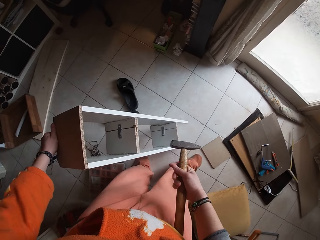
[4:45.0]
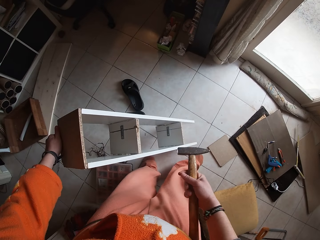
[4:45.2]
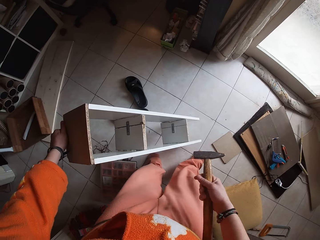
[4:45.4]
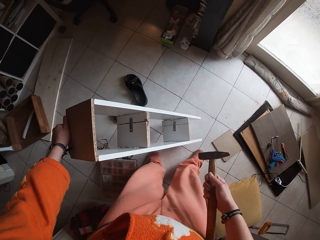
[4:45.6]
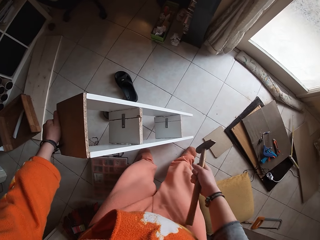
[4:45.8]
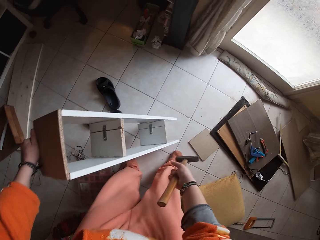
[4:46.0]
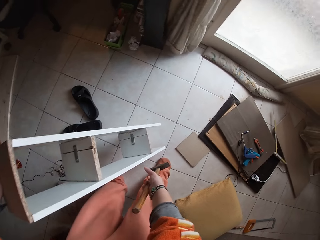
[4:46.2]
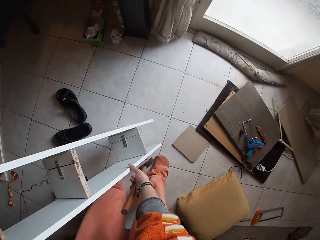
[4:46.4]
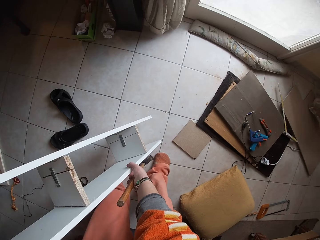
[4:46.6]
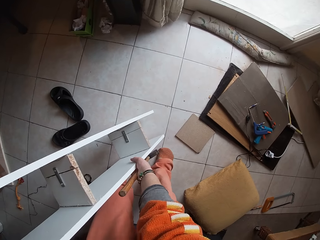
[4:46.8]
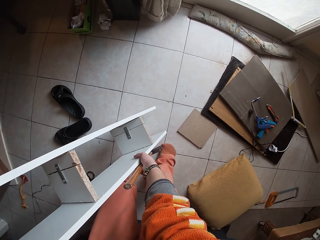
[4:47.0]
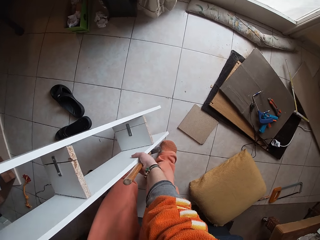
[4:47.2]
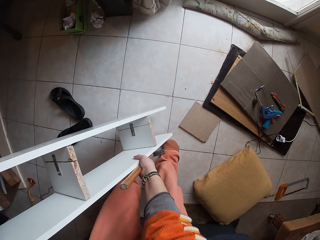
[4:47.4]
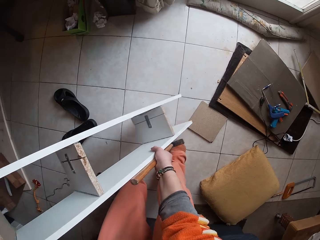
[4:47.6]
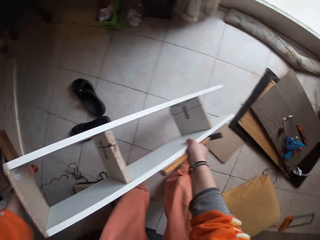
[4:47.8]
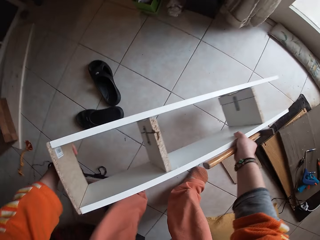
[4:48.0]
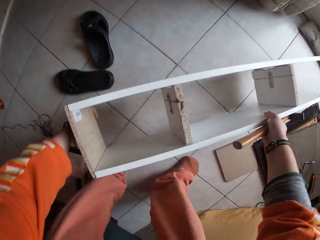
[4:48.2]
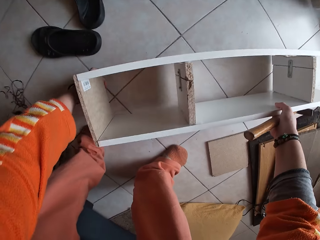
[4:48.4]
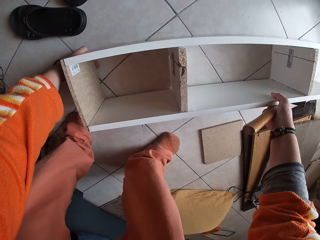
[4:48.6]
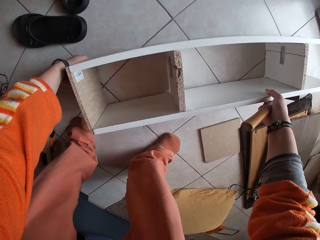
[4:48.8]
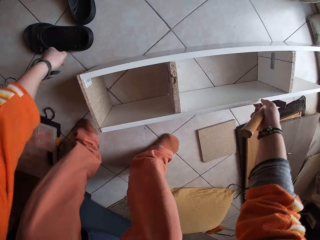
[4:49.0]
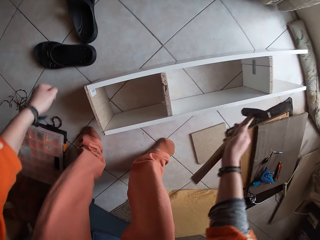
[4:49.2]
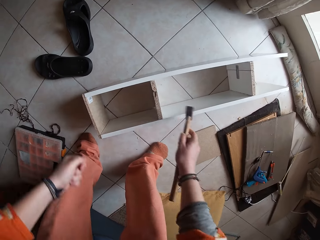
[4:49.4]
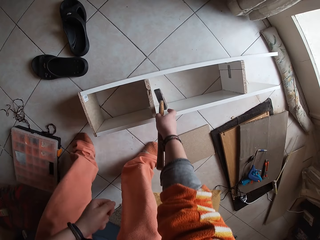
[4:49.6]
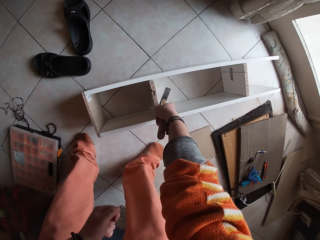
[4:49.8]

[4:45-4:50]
The camera wearer lays the rack on the floor with his hands.

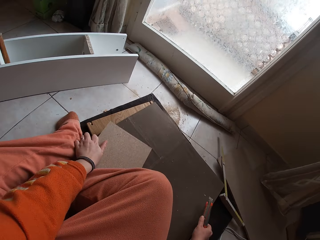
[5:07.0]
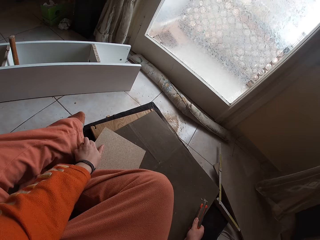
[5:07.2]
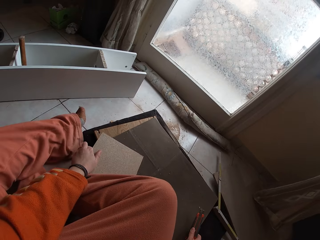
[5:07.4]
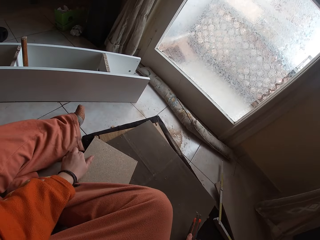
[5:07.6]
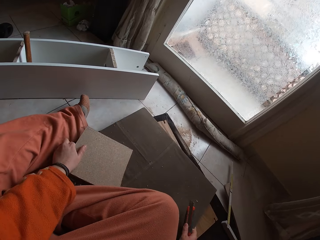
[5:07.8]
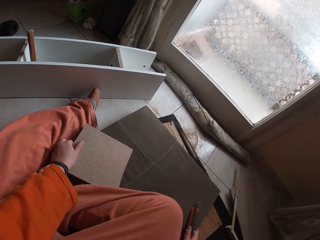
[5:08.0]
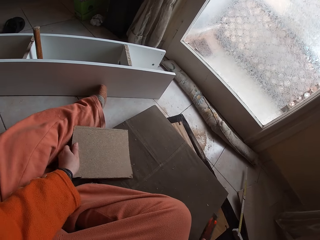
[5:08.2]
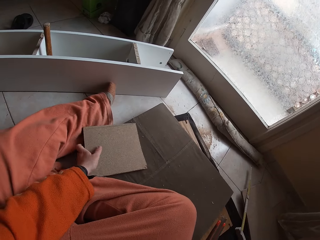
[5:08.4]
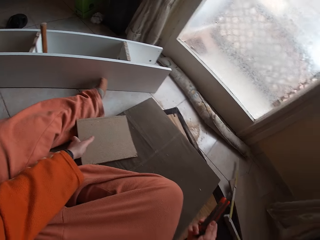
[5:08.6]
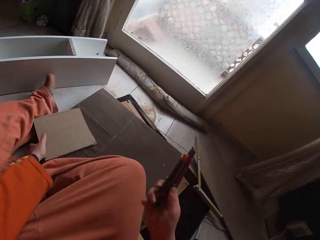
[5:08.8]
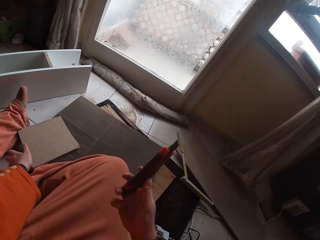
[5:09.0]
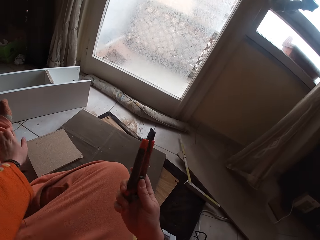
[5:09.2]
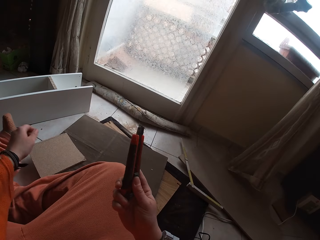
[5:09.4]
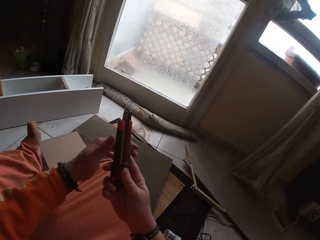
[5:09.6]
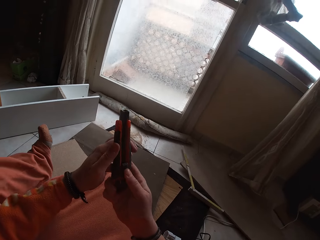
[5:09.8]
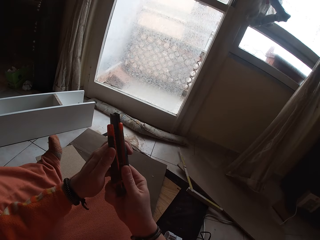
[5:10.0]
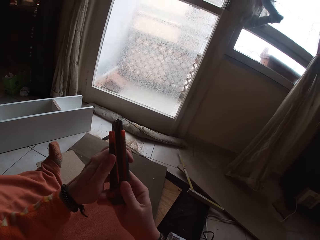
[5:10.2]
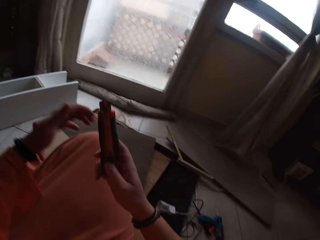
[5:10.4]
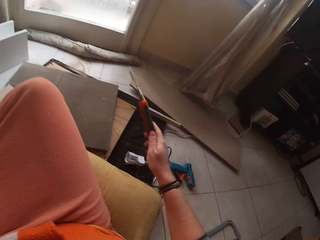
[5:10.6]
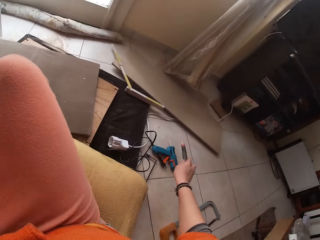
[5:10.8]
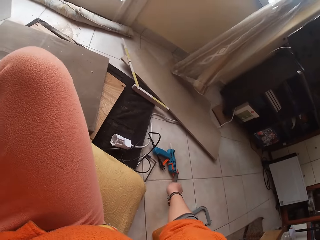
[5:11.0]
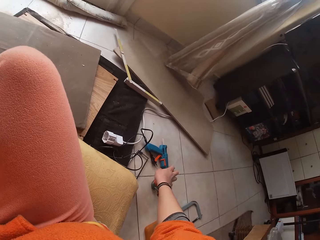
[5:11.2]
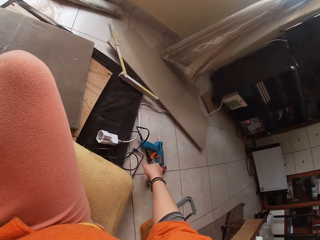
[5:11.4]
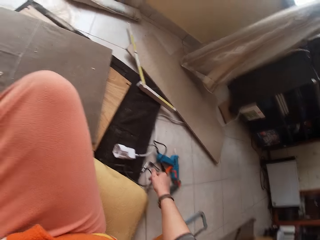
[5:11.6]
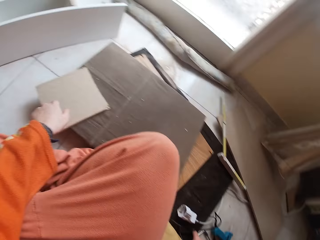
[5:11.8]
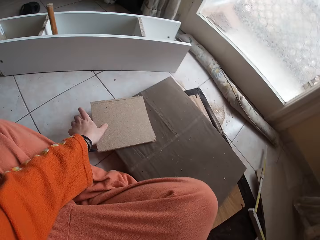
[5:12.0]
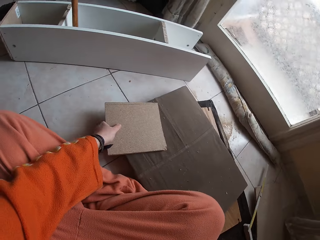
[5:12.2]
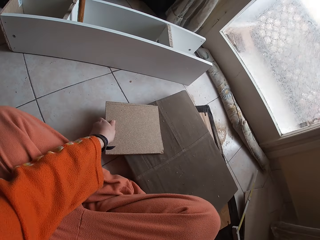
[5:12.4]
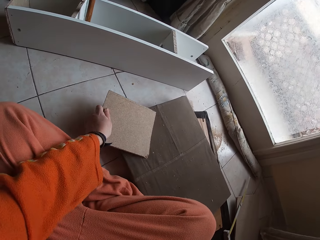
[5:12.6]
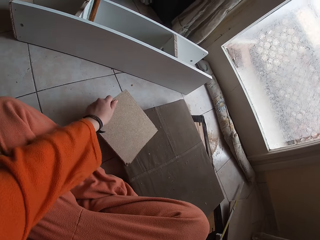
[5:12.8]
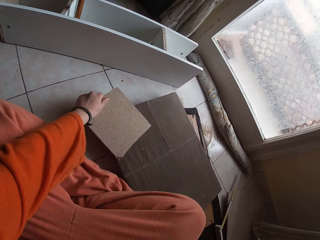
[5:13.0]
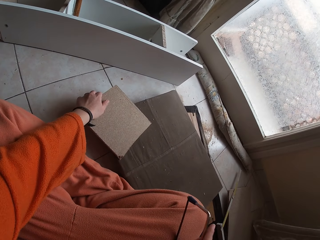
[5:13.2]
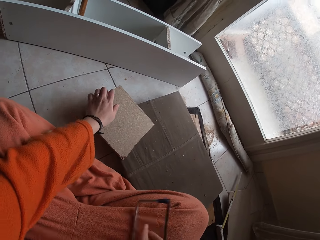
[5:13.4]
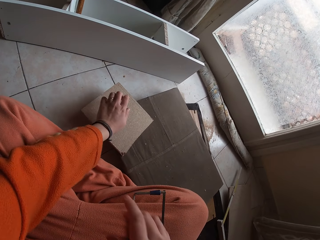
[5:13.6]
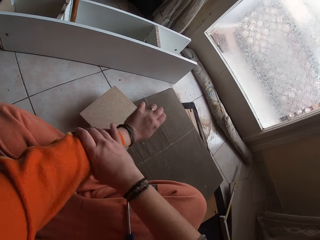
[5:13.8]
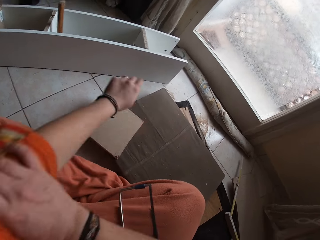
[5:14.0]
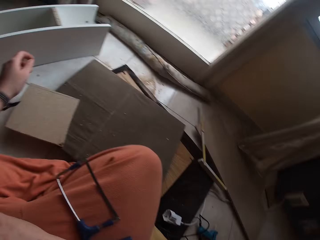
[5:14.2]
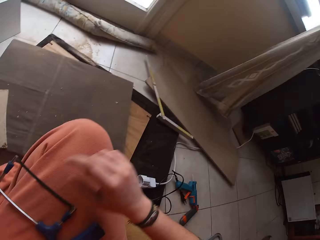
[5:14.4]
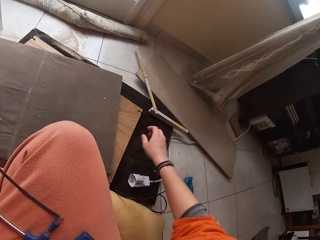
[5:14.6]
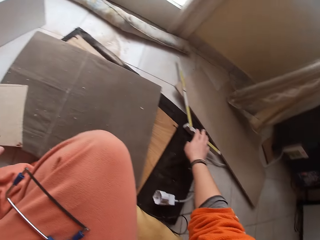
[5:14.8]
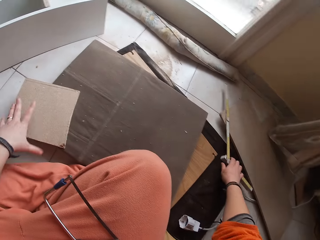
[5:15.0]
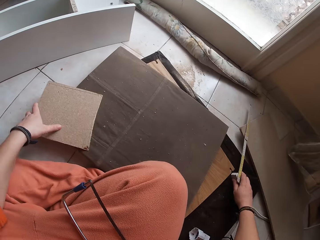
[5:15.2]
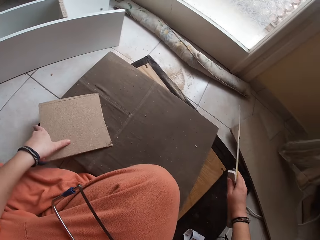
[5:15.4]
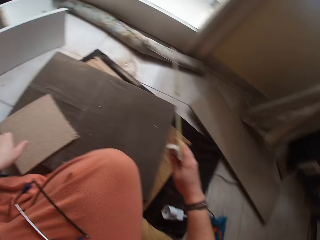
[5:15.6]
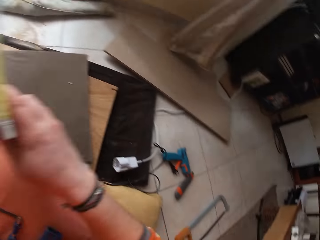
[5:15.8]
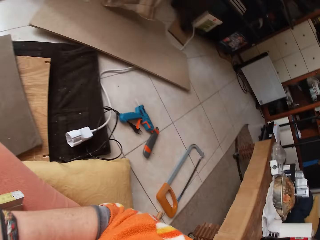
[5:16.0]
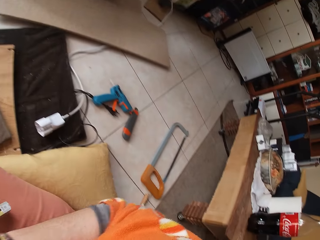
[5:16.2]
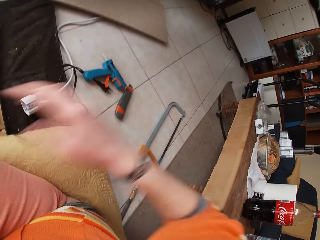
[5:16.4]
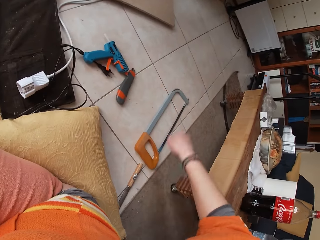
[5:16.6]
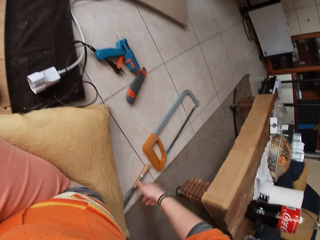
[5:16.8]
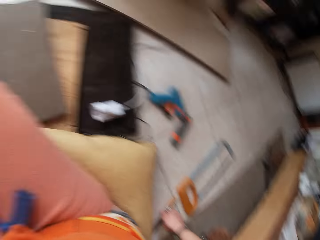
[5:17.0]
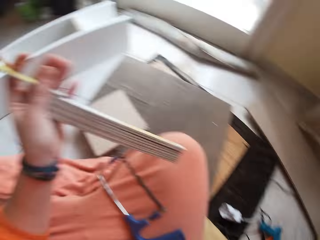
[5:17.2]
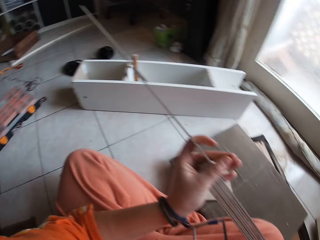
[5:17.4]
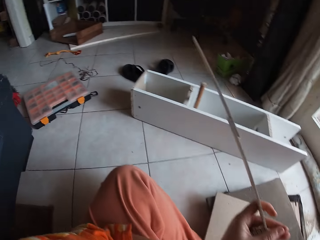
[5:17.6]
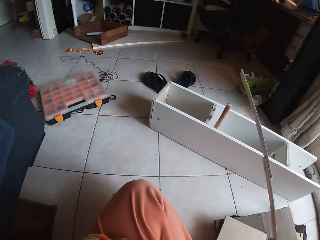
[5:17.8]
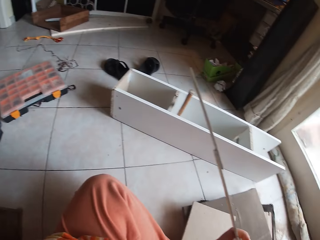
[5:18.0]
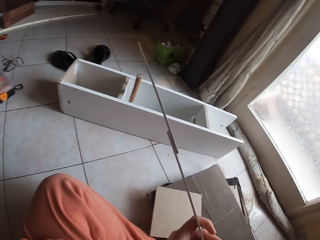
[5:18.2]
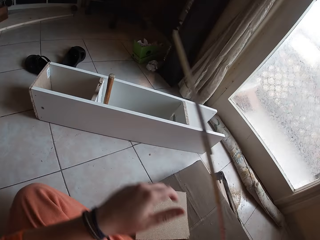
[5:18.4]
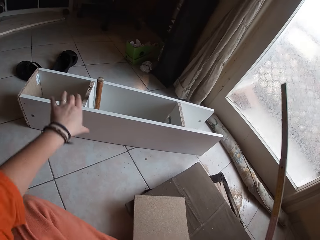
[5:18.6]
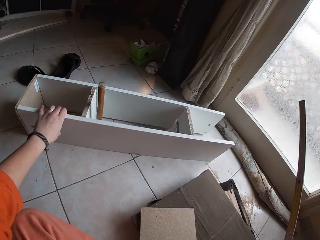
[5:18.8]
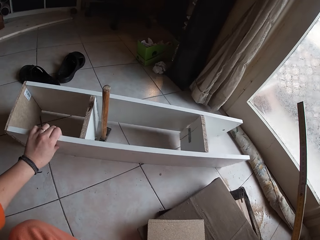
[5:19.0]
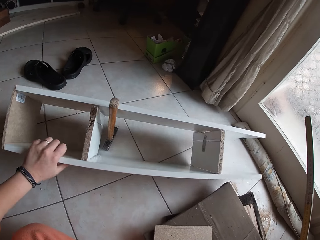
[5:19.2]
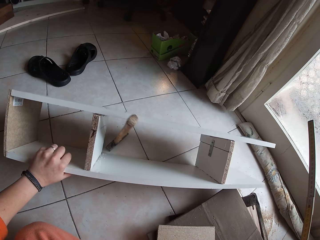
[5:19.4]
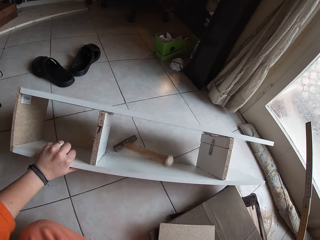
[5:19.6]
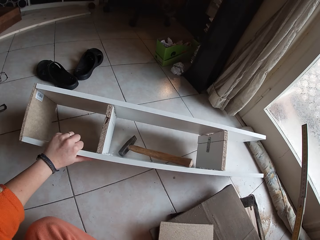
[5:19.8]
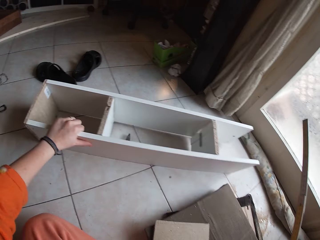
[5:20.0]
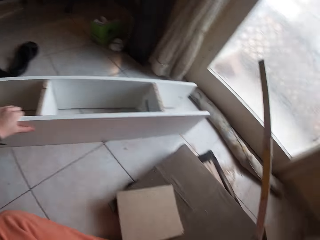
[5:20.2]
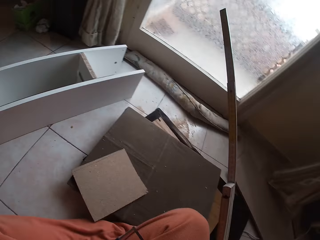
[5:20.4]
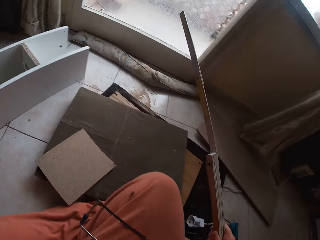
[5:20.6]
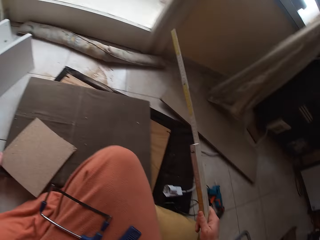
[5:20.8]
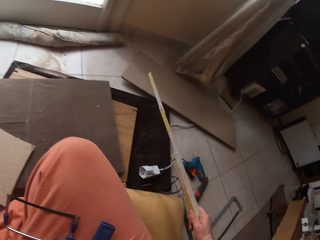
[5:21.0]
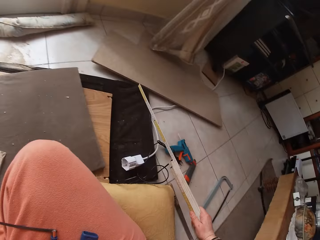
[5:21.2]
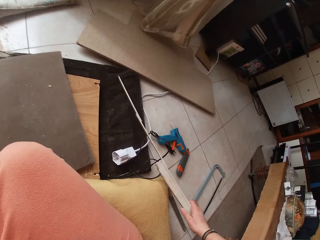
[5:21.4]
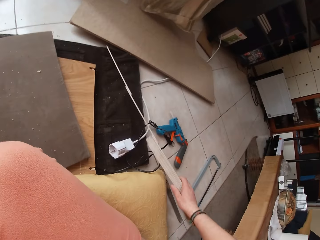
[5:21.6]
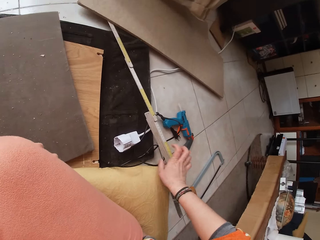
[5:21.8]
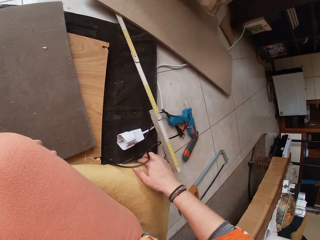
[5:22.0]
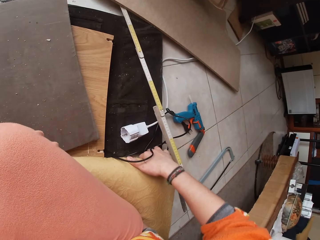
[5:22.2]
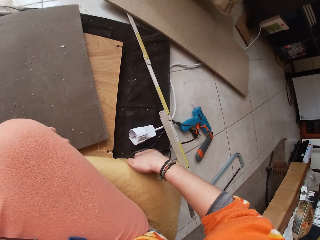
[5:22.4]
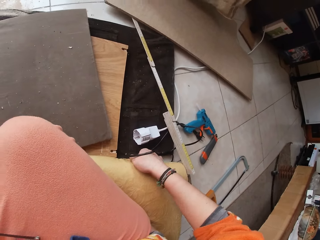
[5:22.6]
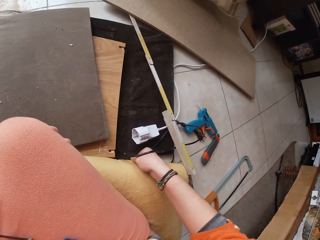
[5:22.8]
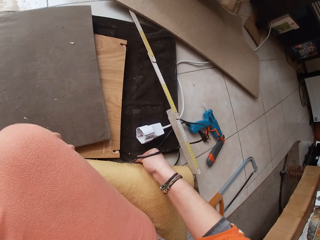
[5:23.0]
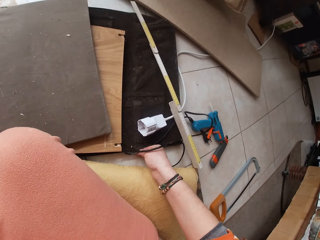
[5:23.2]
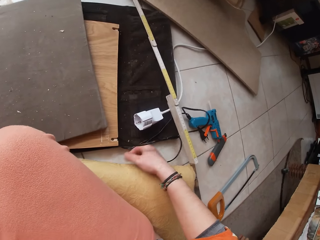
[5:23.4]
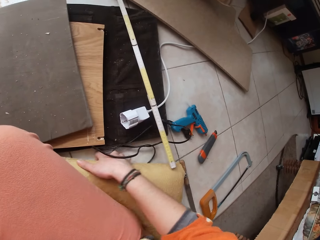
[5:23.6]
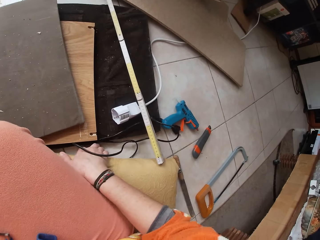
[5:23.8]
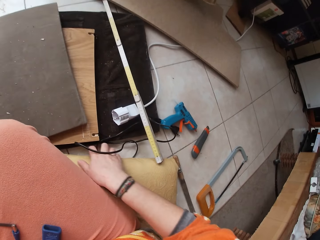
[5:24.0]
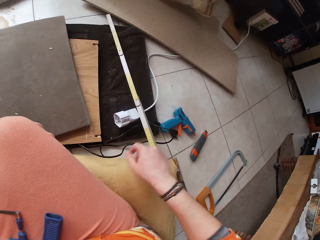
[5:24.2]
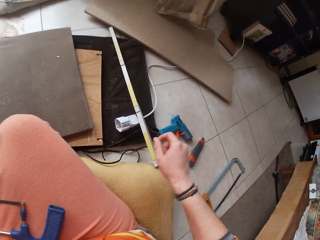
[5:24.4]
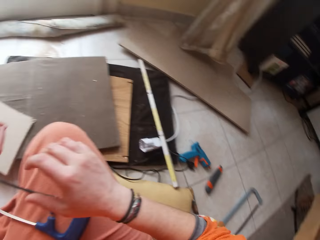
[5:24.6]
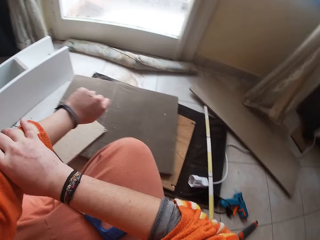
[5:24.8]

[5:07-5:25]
The camera wearer drags the wood. He adjusts the marking knife with his right hand. He drops the marking knife on the floor with his right hand. He picks up a hacksaw. He adjusts the wood with his left hand. He pulls up the left sleeve of his shirt with his right hand. He picks up a stick or measure tape on the floor with his right hand. He takes the wood with his left hand. He puts the stick in his mouth with his right hand. He picks up a chisel on the floor with his right hand. He holds the stick in his left hand. He takes the stick with his right hand. He holds the wood. He pulls the rack on the floor with his left hand. He releases the rack to the floor from his left hand. He keeps the stick on the floor with his right hand. He moves a platform on the floor with his right hand.
